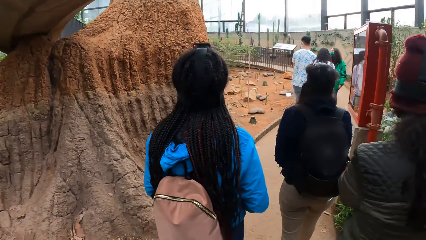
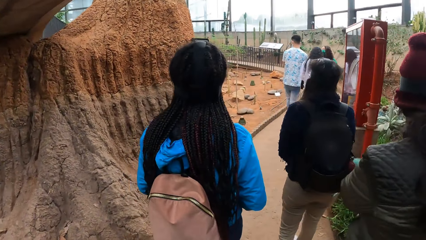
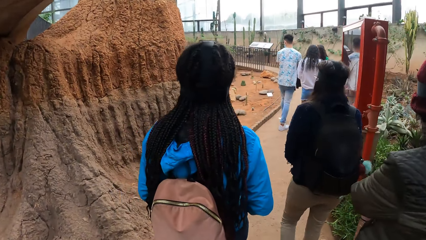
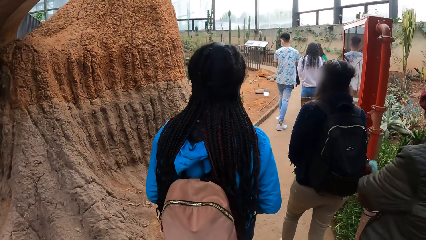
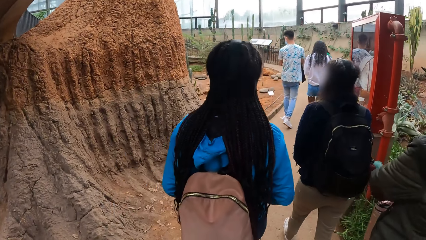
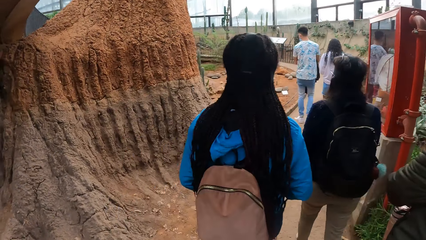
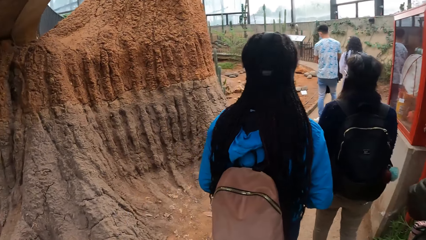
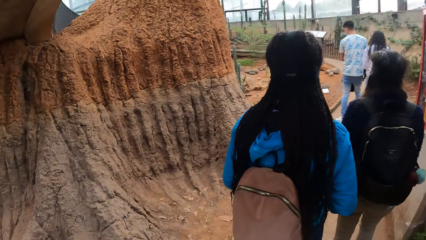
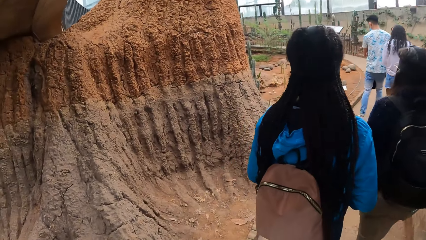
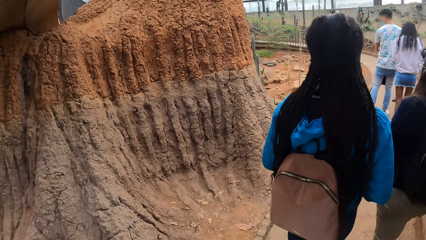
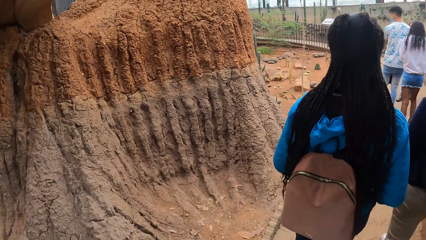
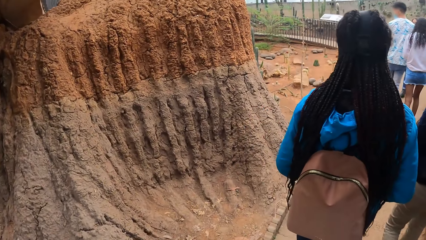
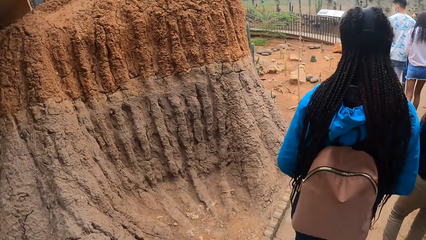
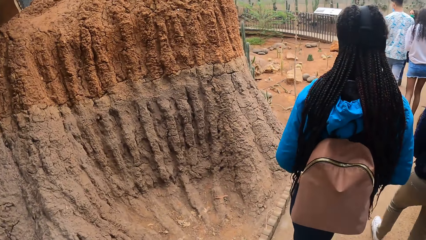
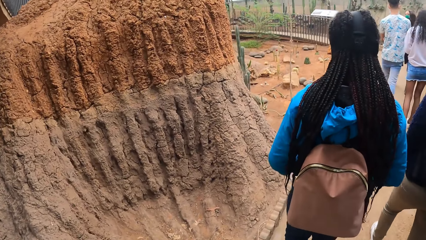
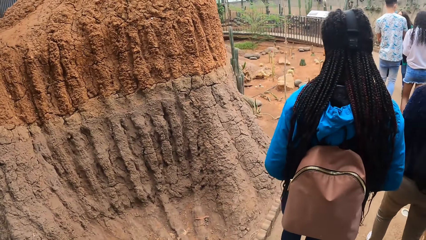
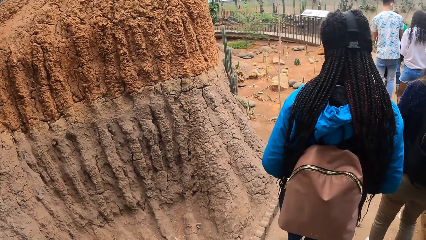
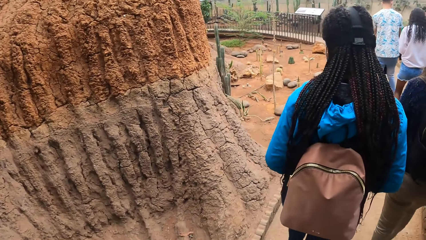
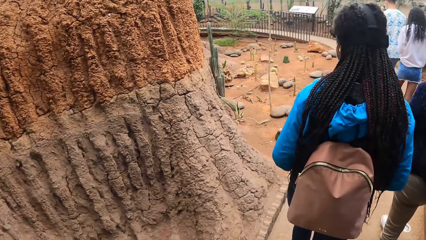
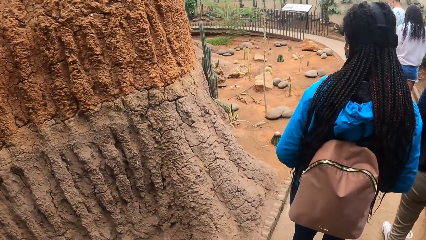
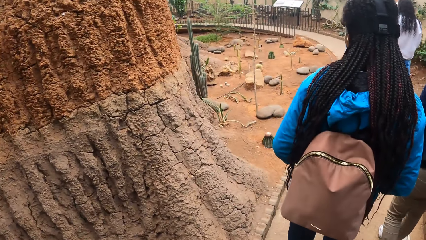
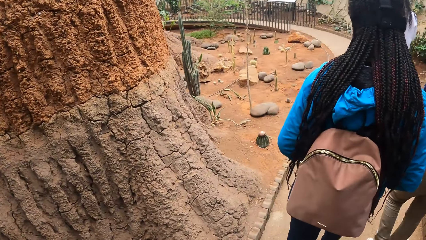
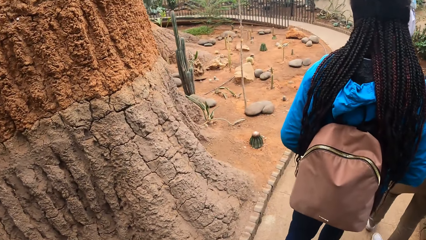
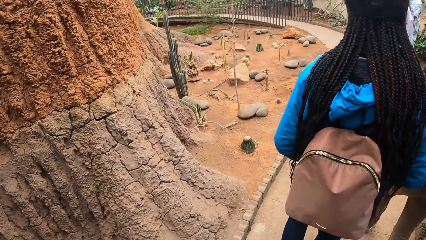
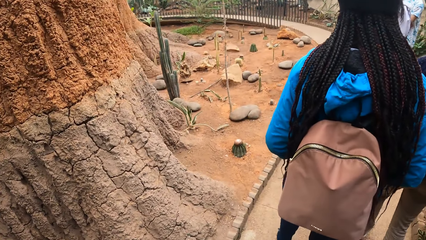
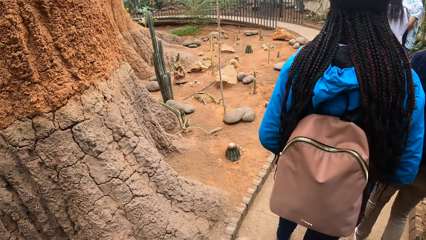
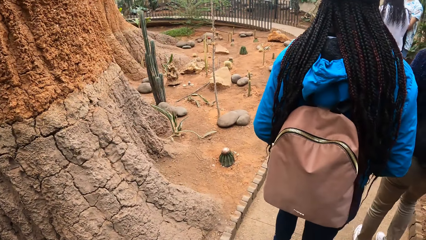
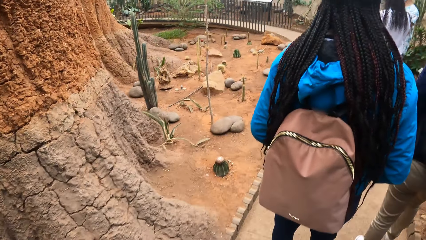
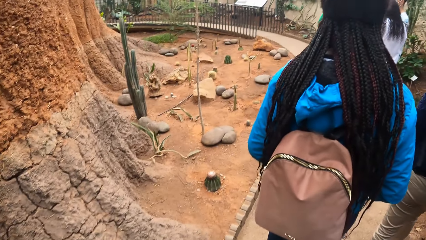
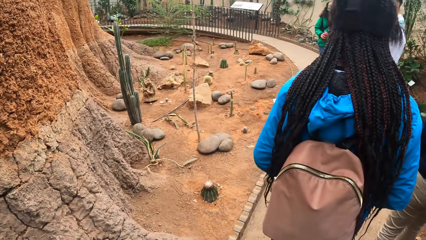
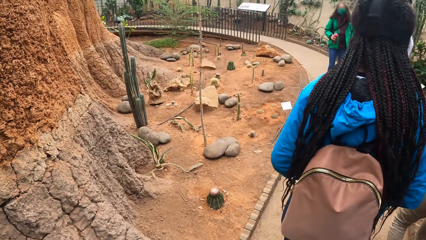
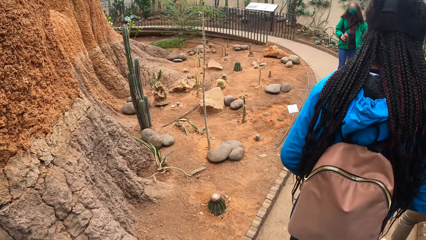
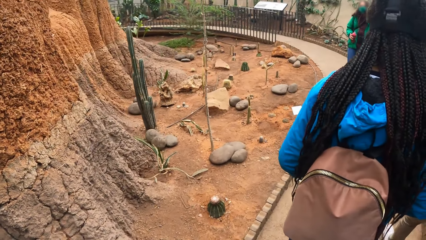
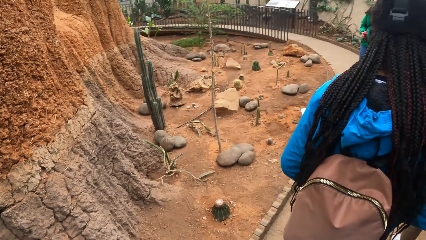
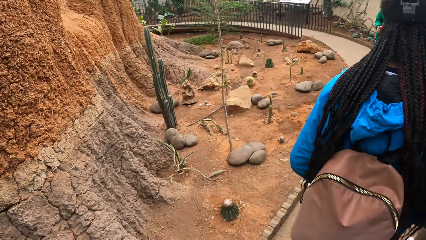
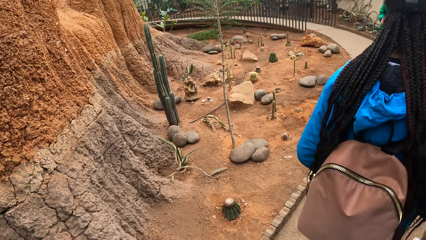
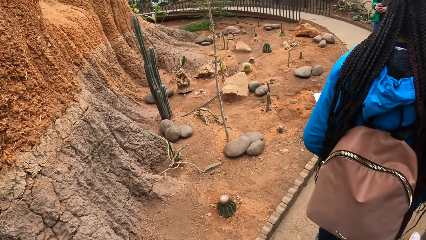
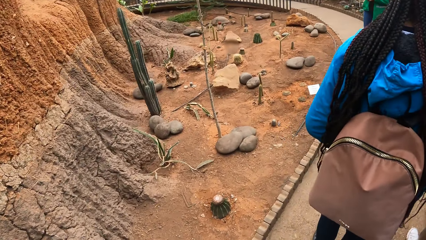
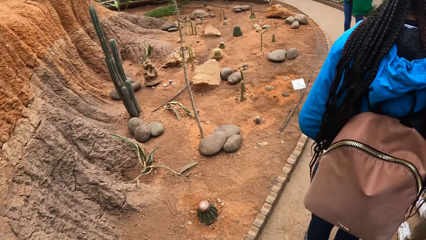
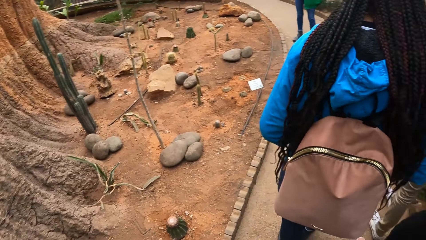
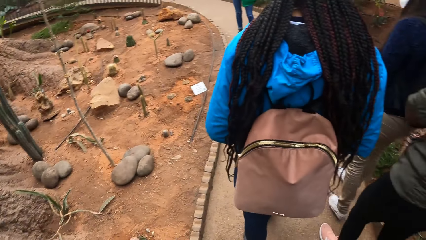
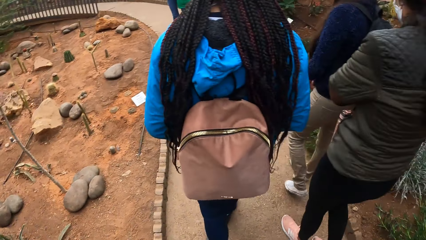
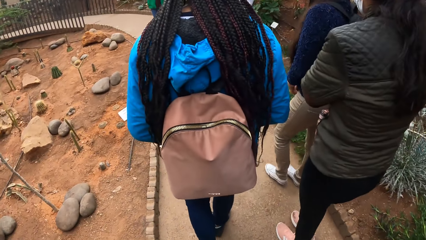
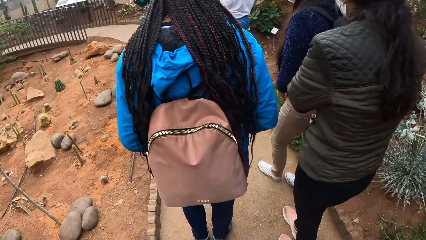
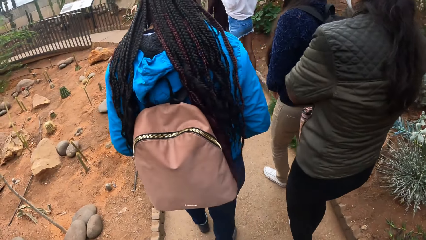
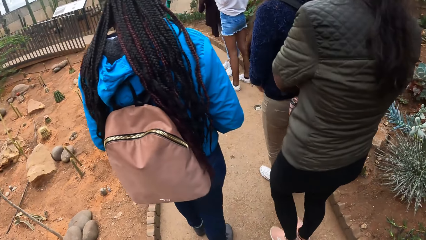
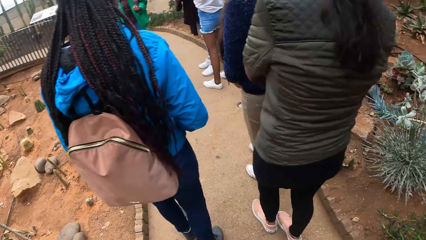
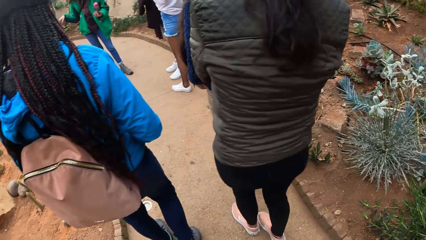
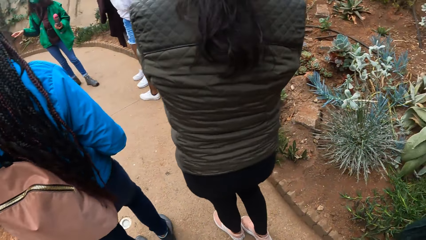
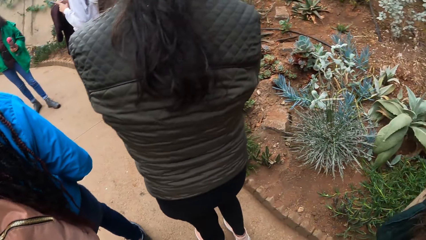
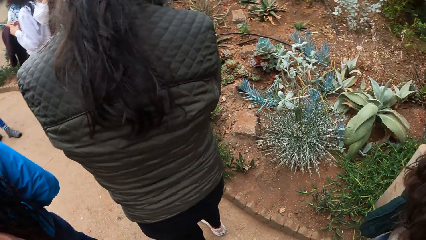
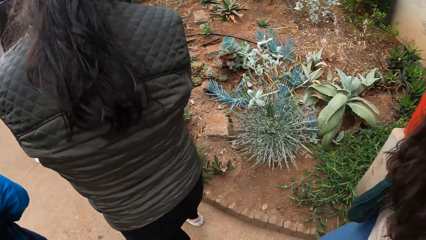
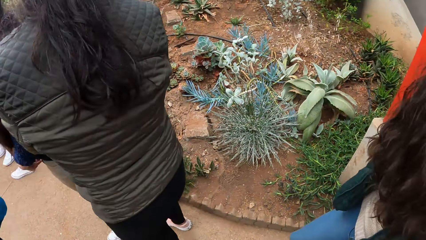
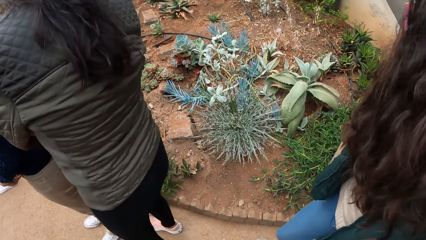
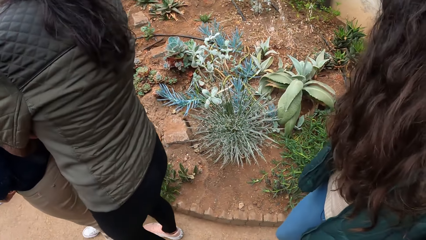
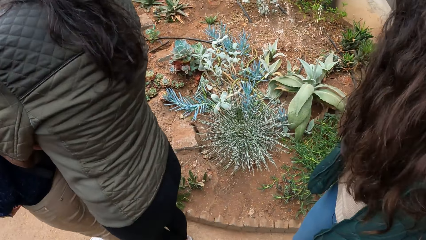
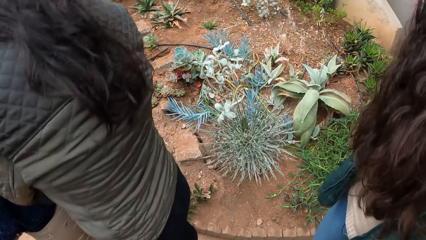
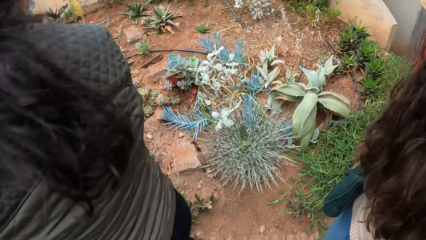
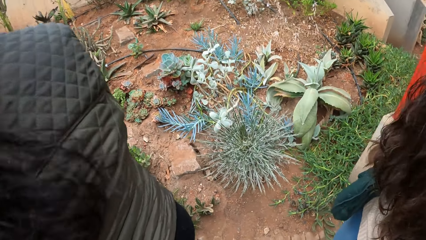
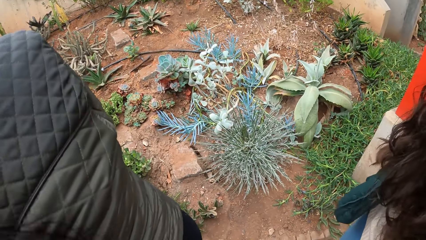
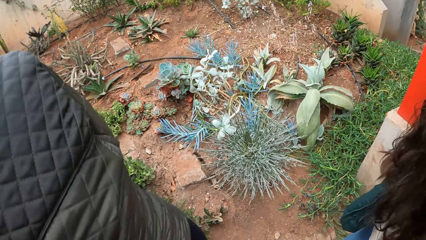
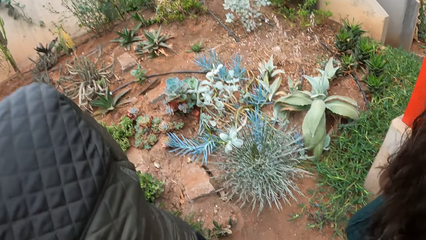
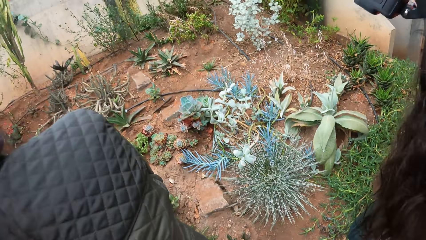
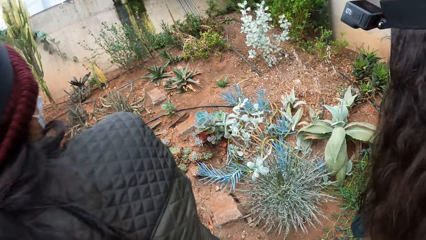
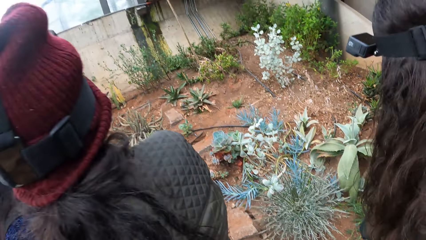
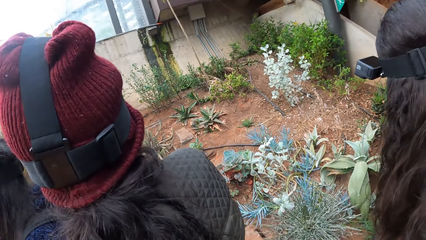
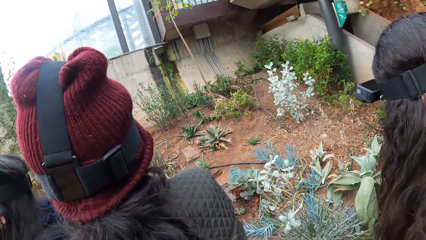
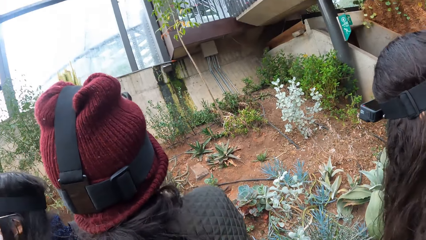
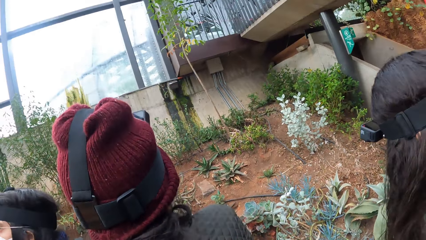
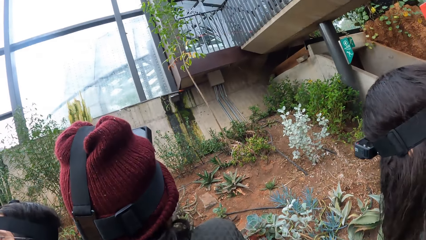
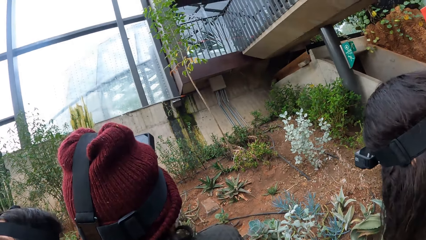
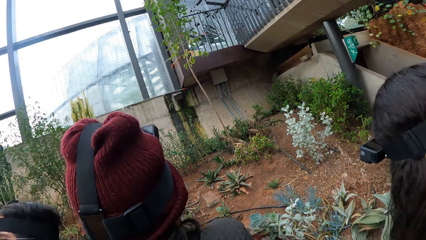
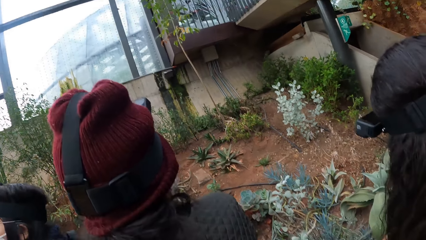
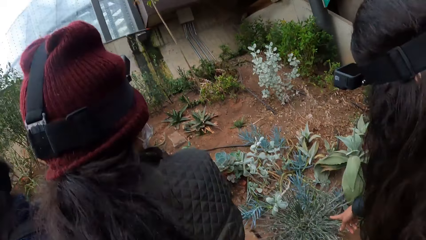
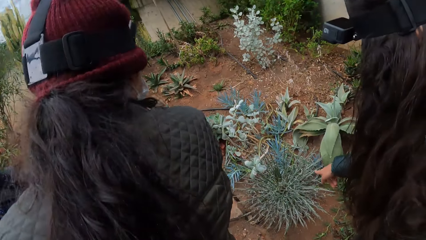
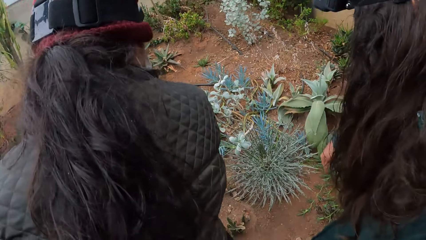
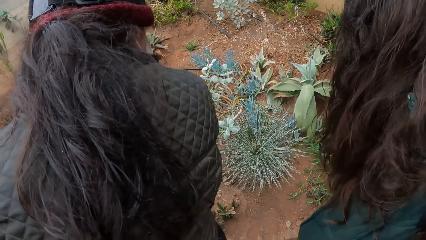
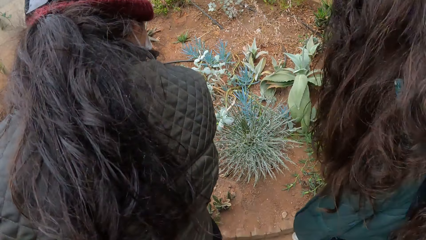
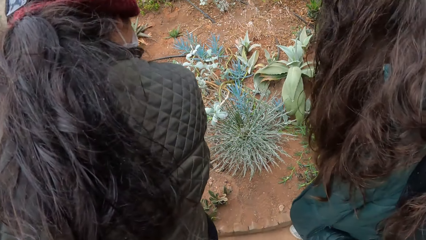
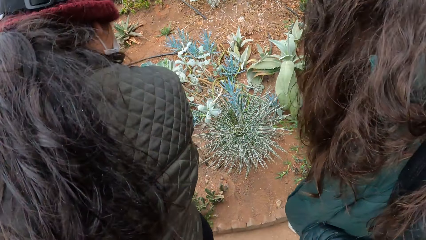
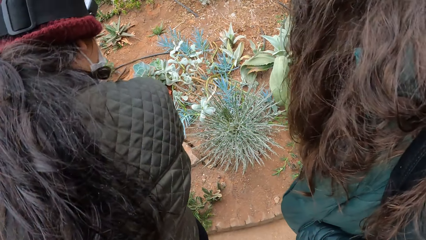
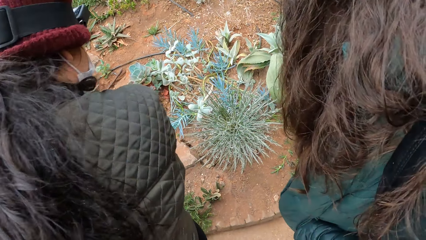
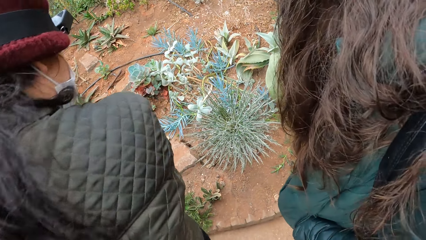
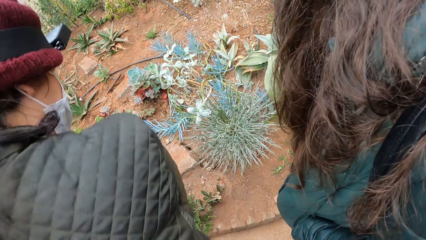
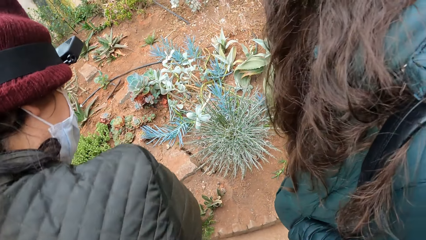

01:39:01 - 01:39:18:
The camera wearer looks around. They walk on the pavement. They look around.
